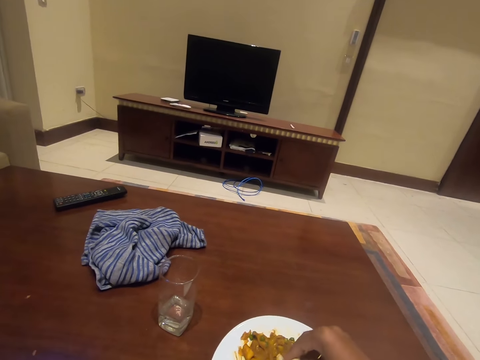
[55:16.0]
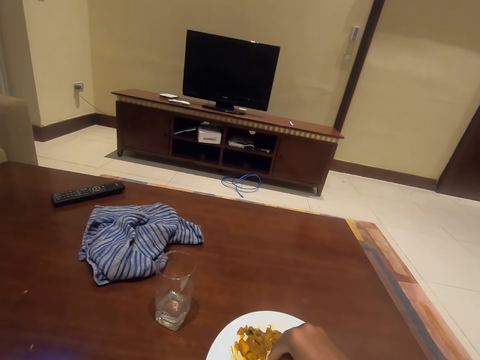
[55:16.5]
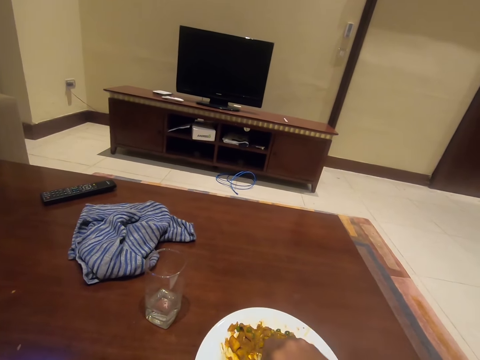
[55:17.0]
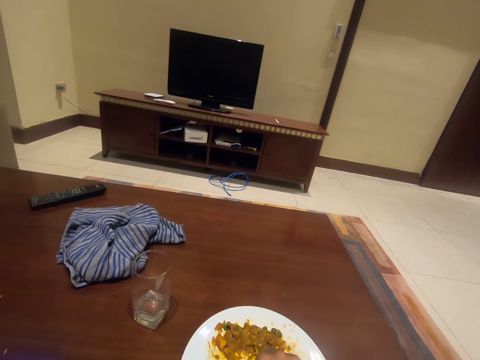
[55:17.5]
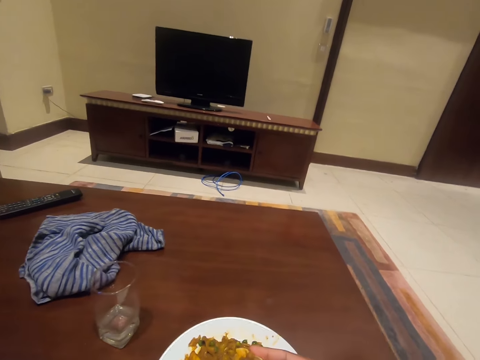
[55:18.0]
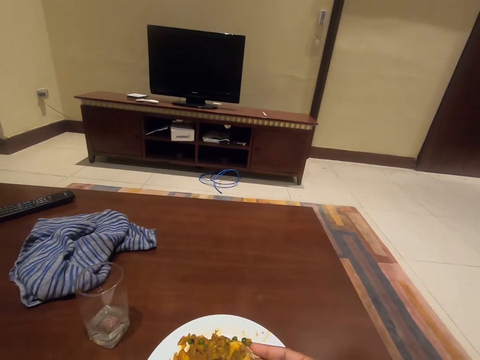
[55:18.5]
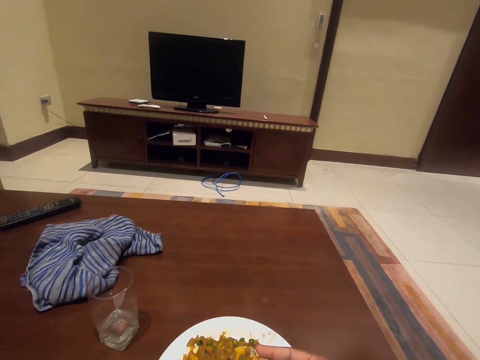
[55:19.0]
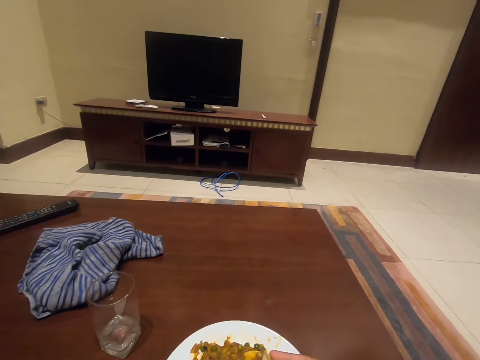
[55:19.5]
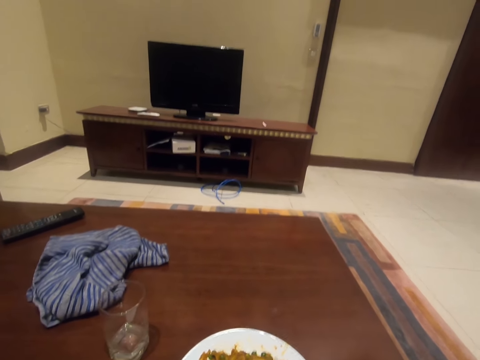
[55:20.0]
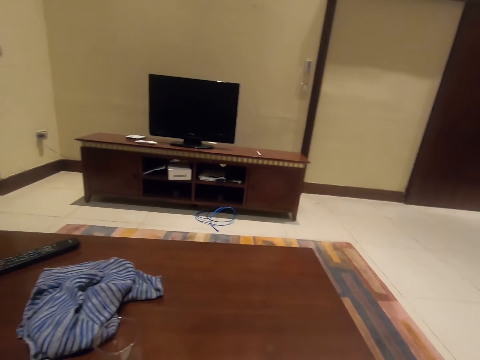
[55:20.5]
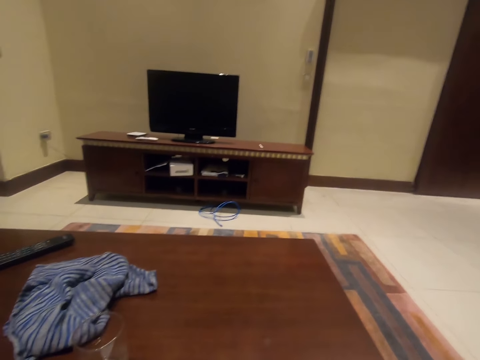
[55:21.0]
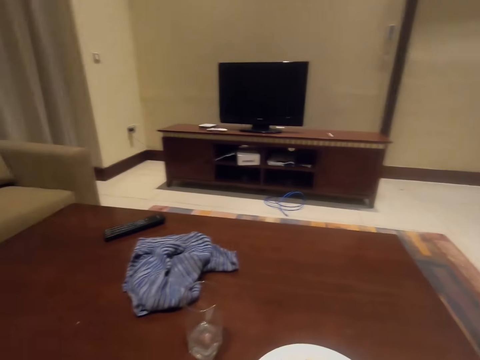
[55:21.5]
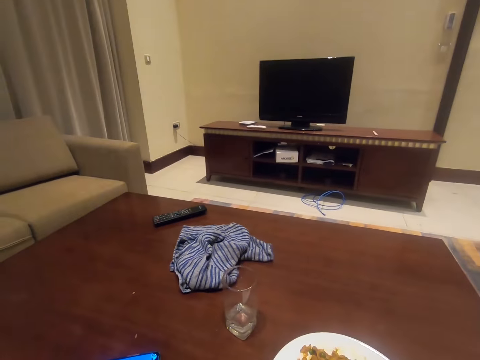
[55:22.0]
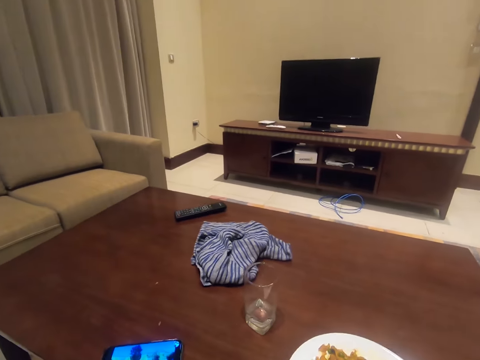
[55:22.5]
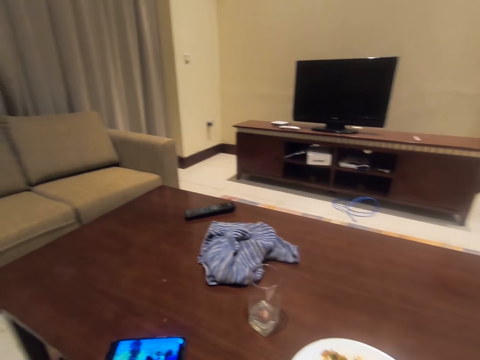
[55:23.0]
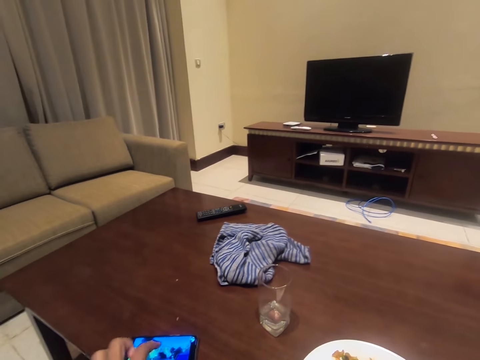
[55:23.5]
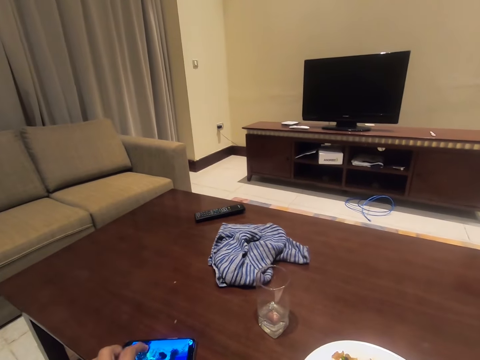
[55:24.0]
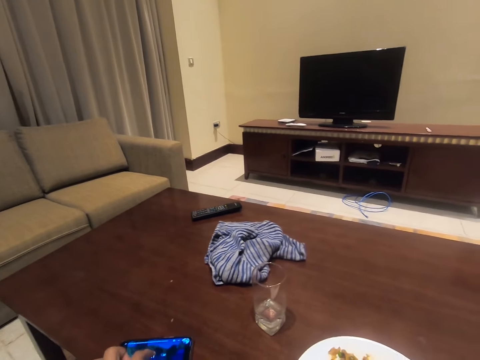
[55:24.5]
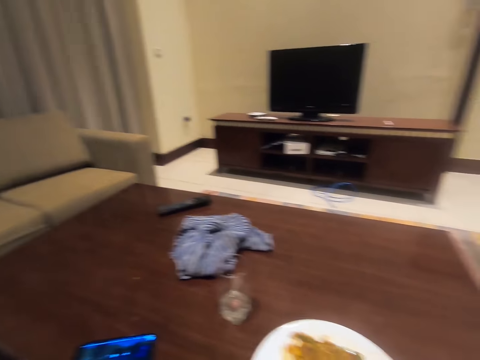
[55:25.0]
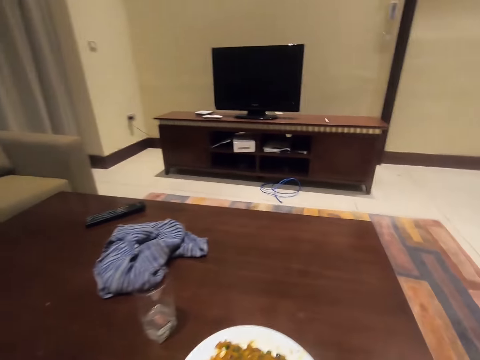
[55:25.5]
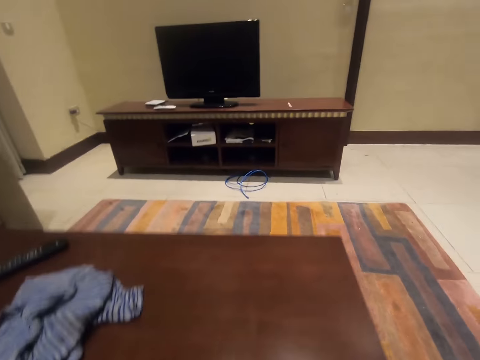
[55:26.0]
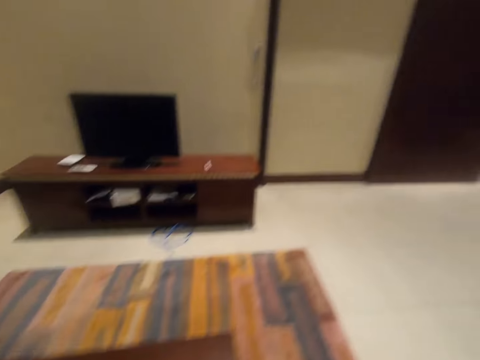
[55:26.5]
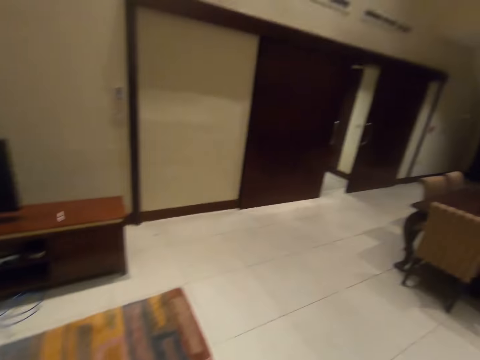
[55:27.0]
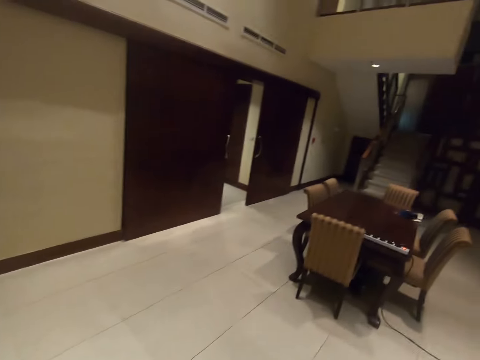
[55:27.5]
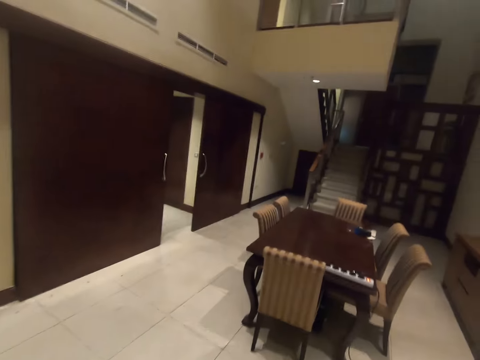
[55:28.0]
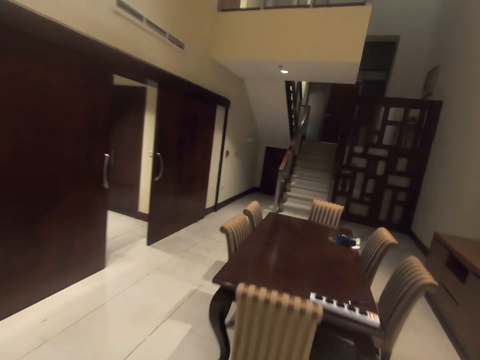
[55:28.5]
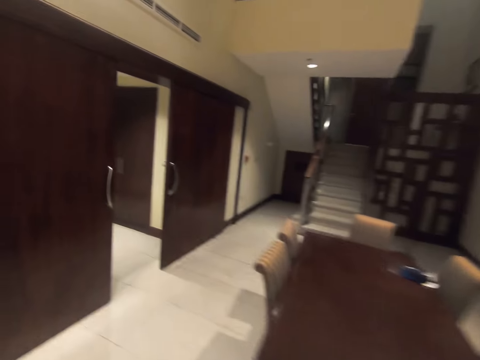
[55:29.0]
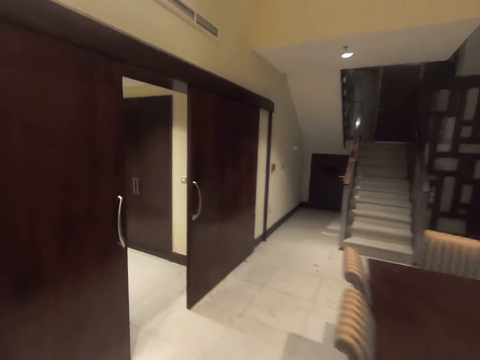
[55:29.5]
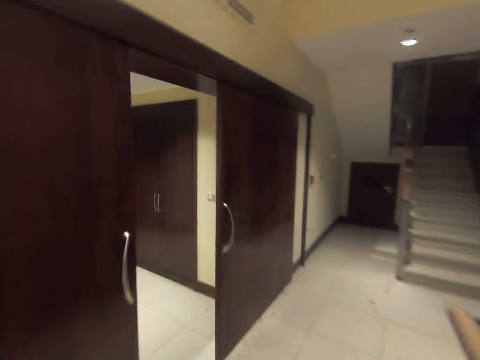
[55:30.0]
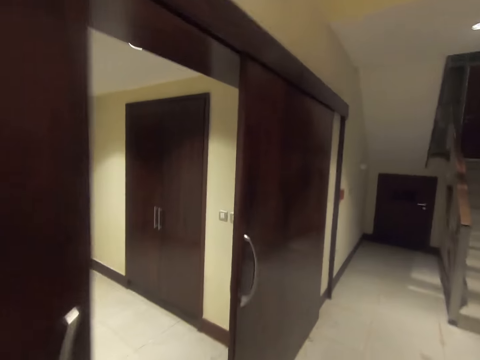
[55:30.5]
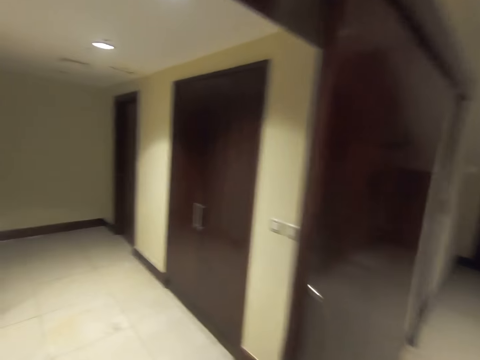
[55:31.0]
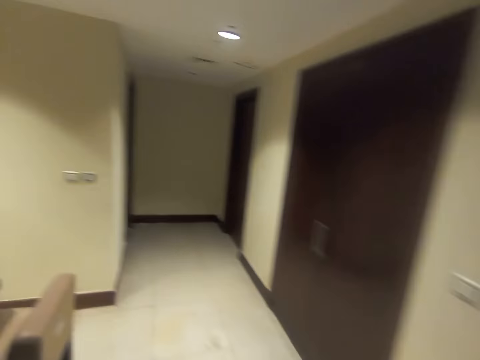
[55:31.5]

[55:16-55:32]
The camera wearer looks around. He pauses the show on his phone. He stands up, picks up his plate from the table and goes to his kitchen. He walks around.

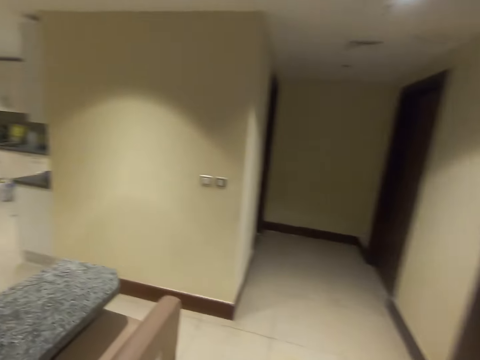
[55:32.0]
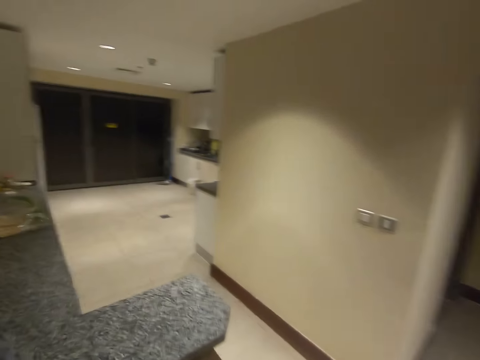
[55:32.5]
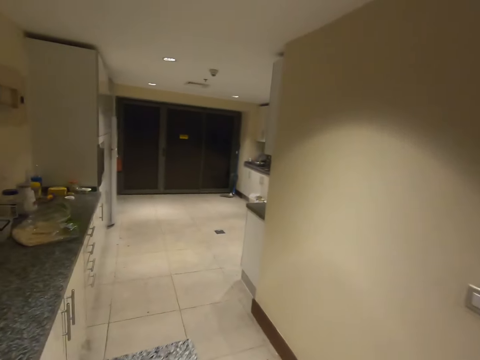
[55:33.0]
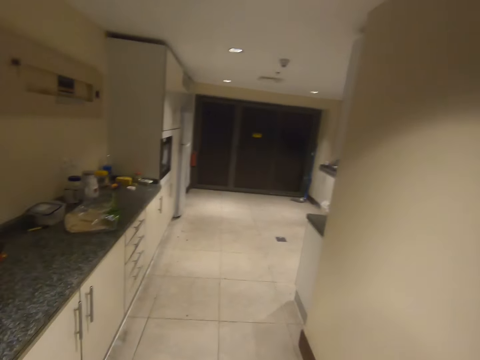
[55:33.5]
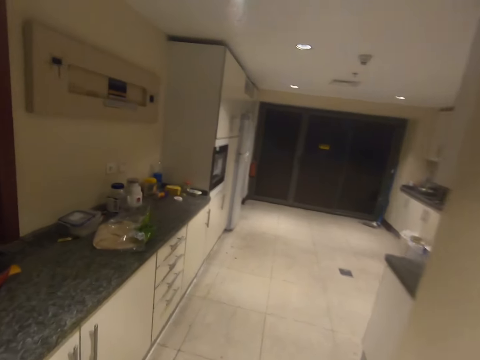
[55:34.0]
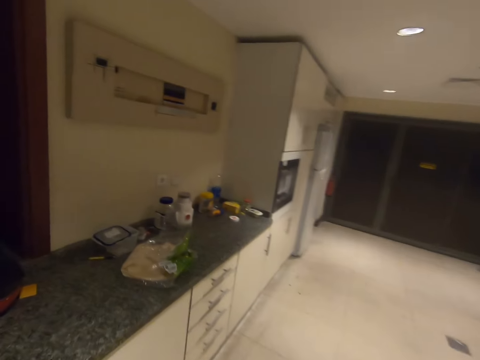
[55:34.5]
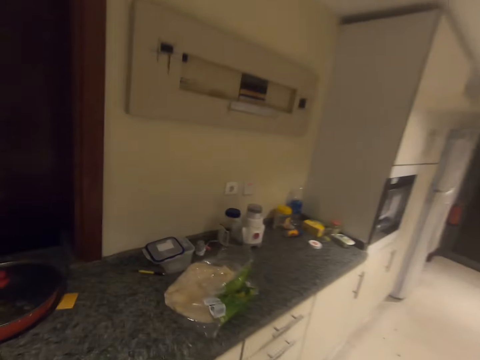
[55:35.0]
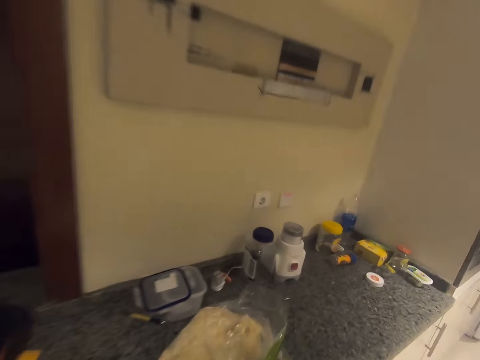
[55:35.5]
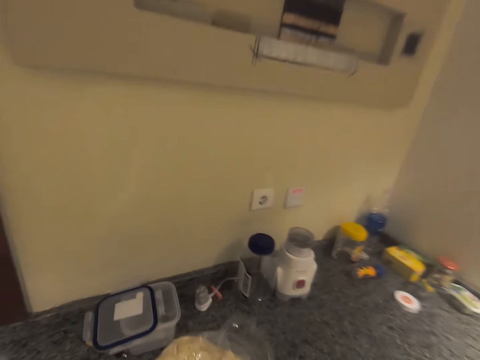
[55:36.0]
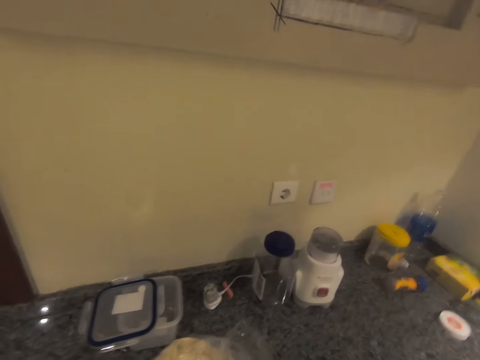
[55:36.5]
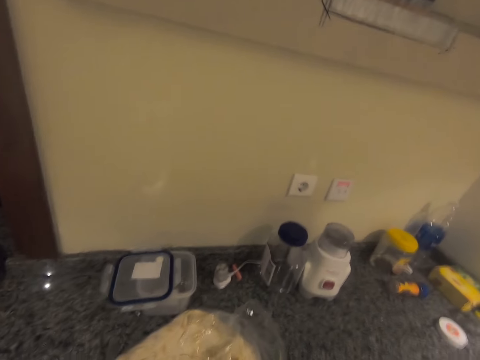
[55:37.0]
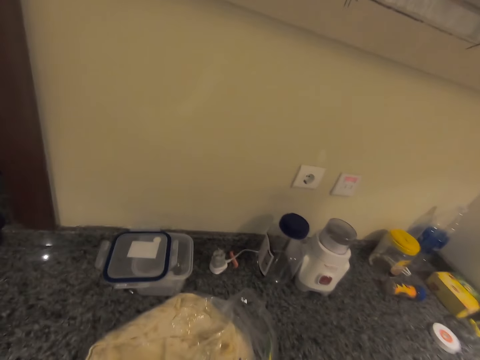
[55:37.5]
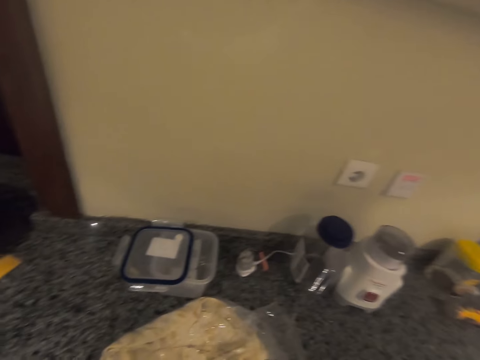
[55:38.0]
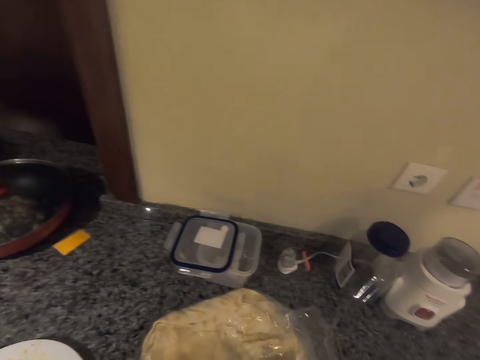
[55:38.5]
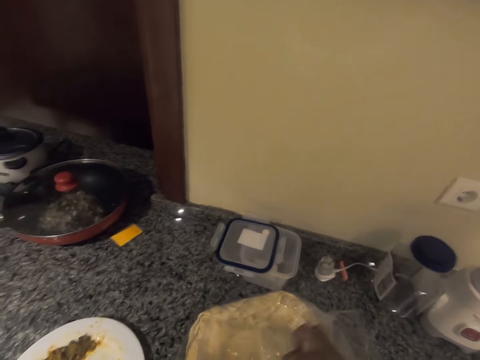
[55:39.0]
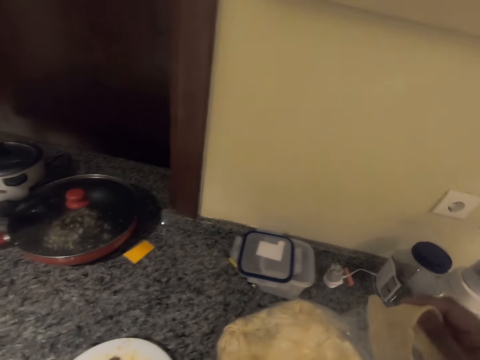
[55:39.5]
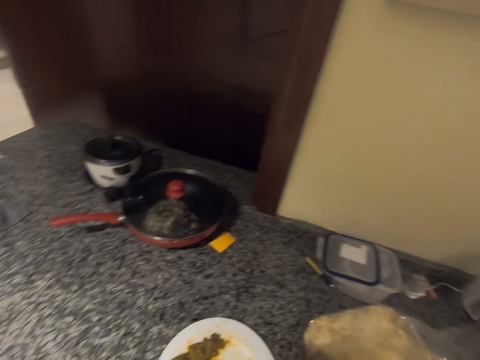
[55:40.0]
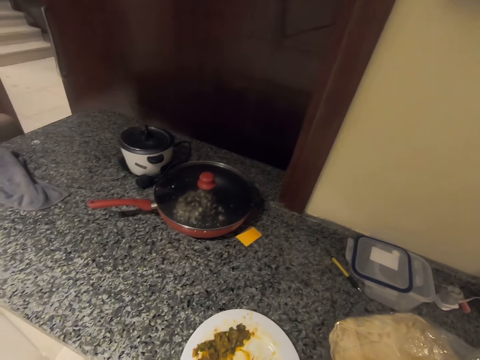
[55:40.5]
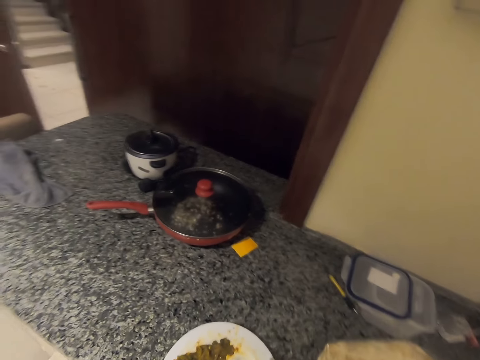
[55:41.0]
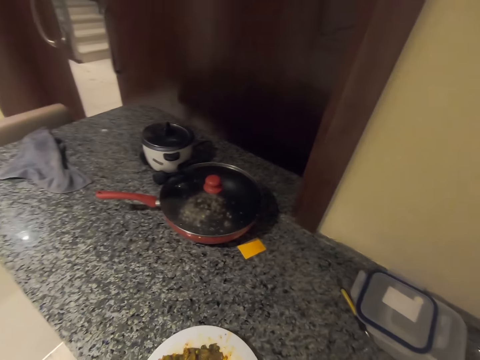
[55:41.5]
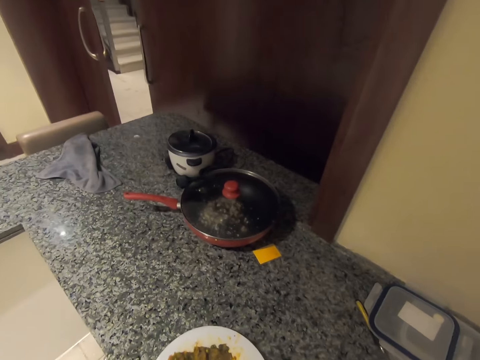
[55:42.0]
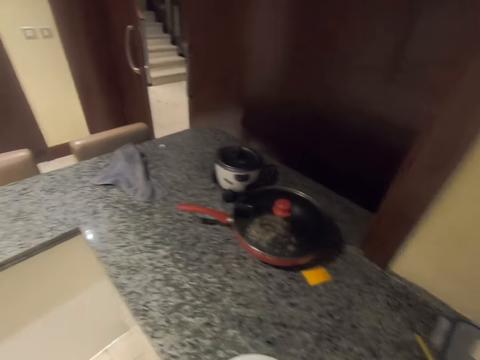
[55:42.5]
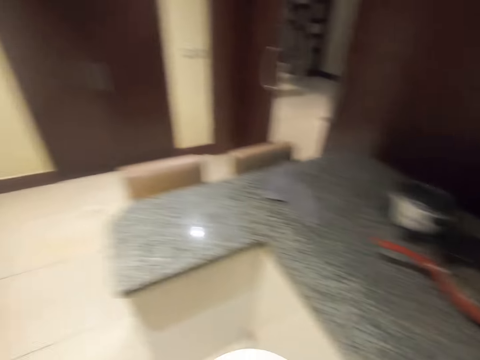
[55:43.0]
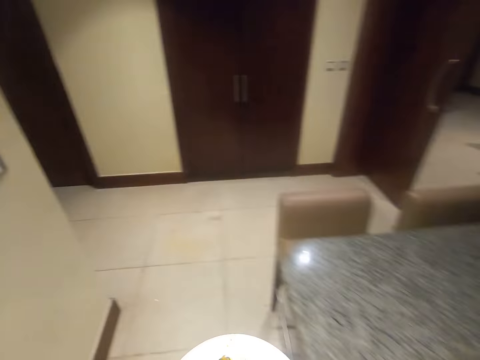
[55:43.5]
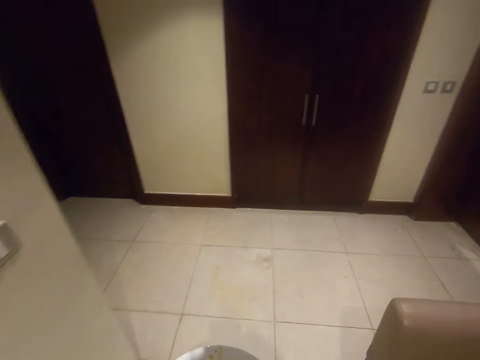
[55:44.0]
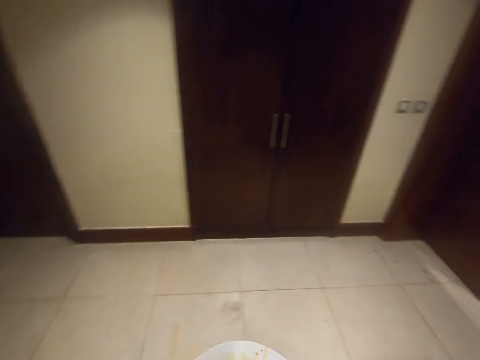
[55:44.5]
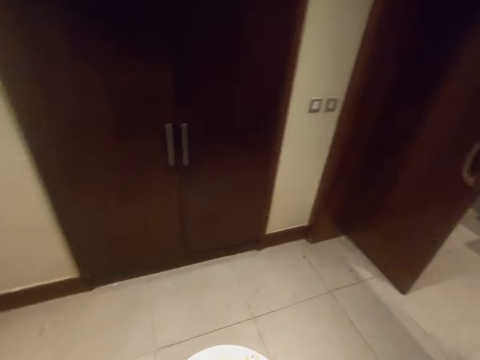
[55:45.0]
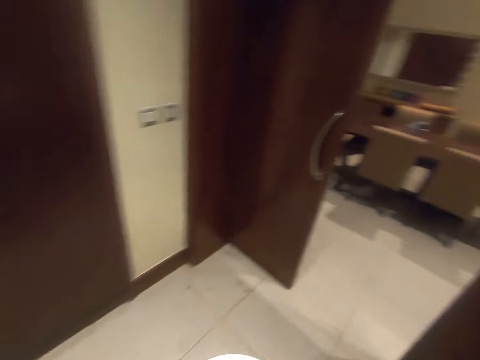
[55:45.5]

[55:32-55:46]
The camera wearer looks around. They drop the plate on the kitchen table. They pick a flatbread in the paper from the kitchen table. They place the flatbread on the plate. They look around. They pick the plate from the kitchen table and go to the living room.
